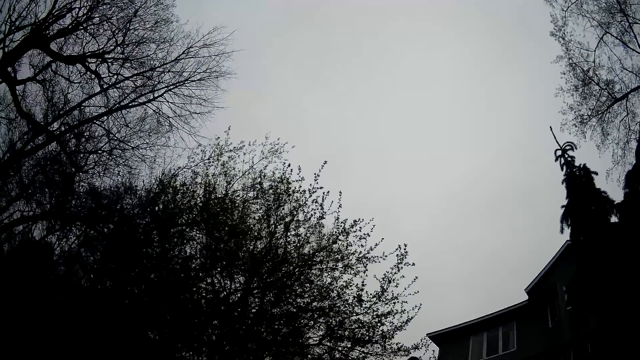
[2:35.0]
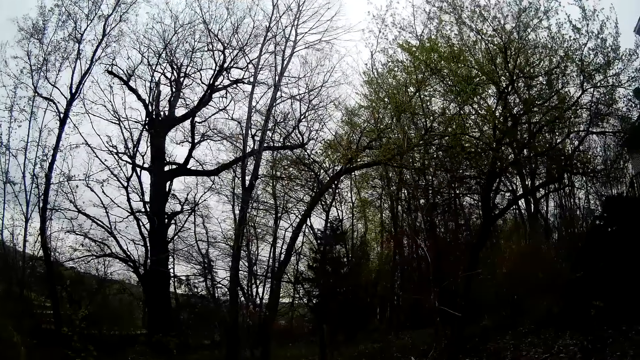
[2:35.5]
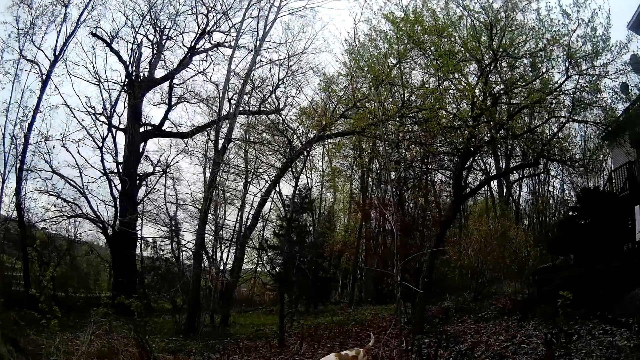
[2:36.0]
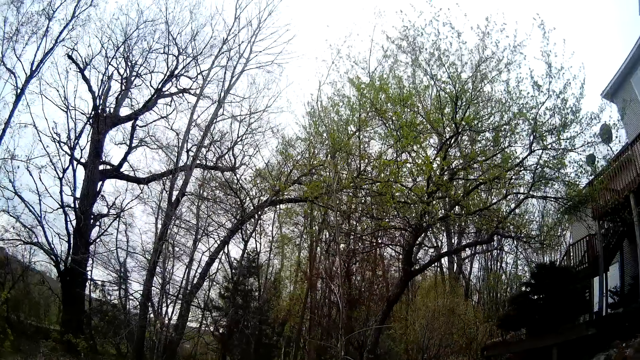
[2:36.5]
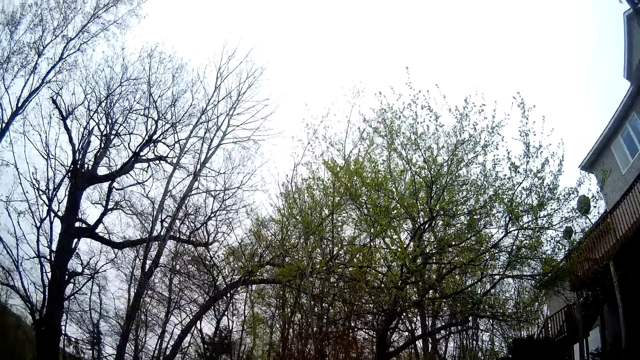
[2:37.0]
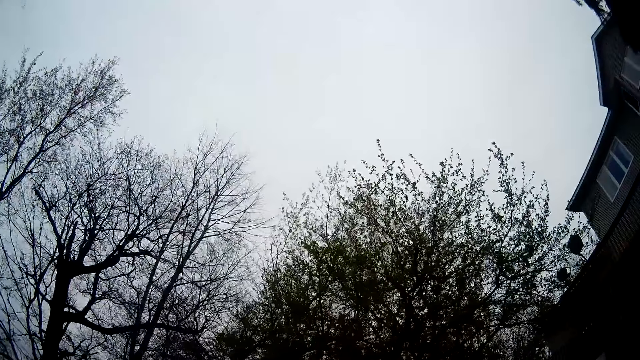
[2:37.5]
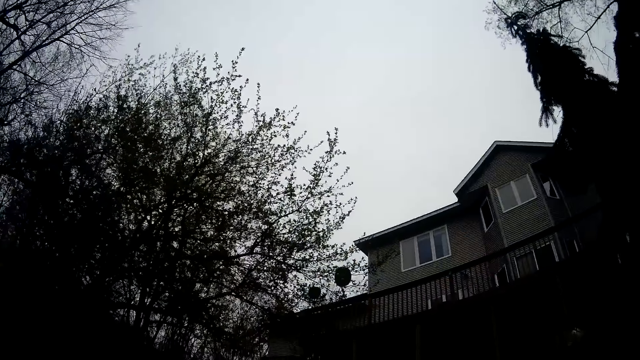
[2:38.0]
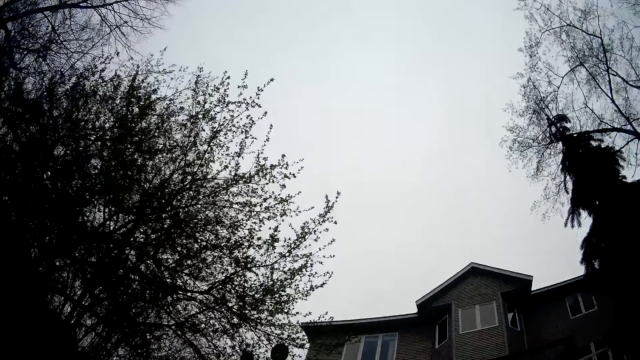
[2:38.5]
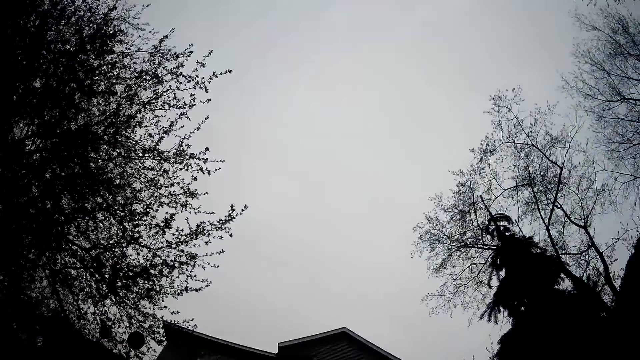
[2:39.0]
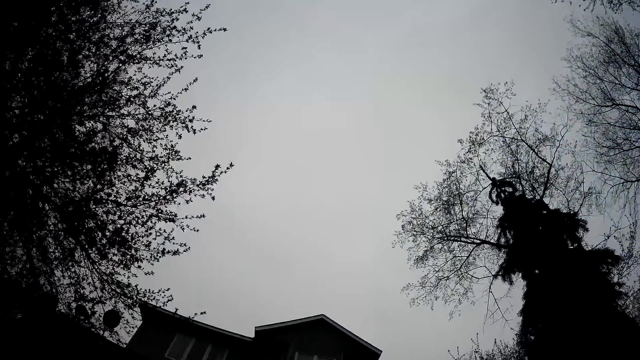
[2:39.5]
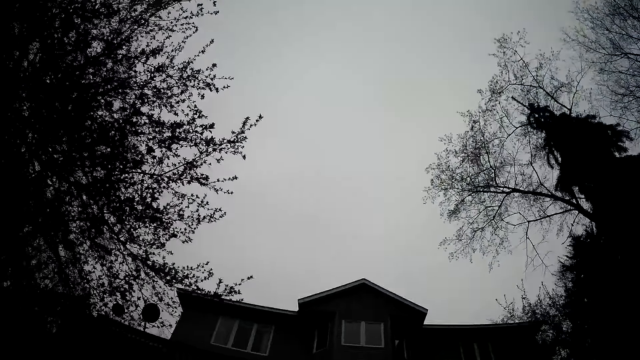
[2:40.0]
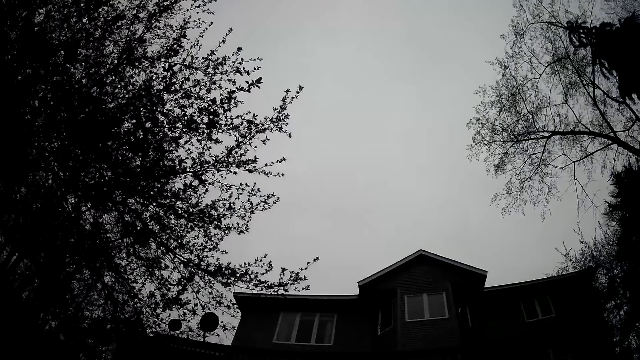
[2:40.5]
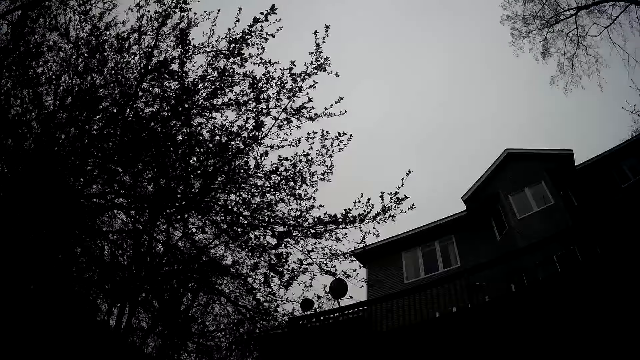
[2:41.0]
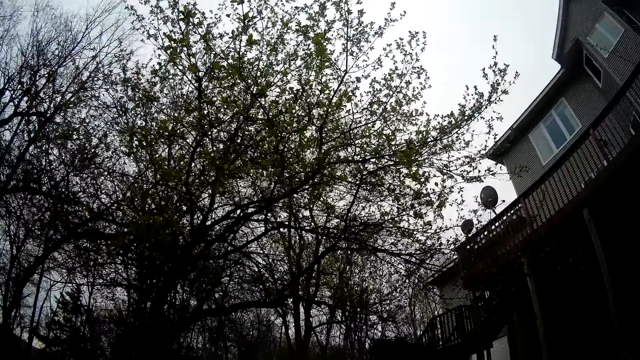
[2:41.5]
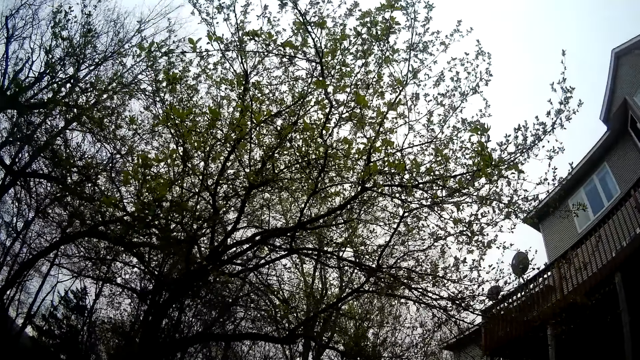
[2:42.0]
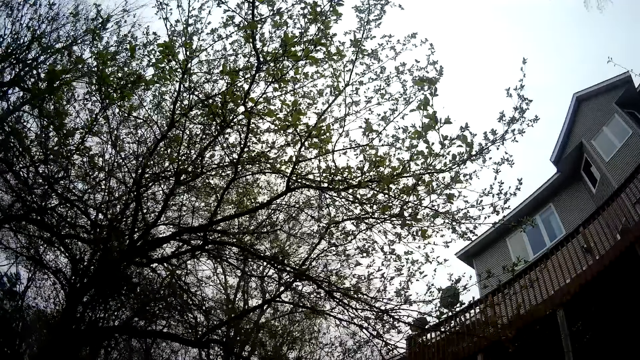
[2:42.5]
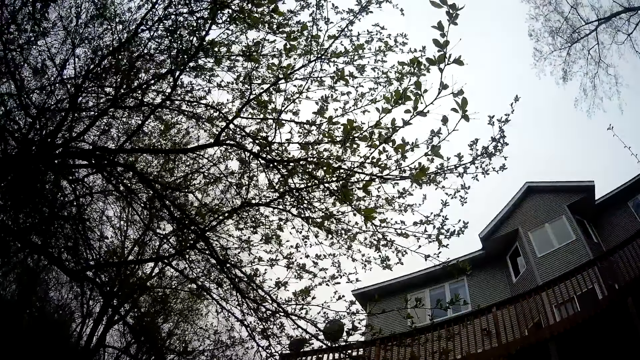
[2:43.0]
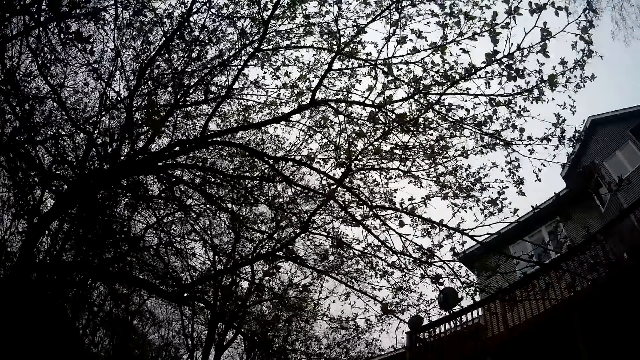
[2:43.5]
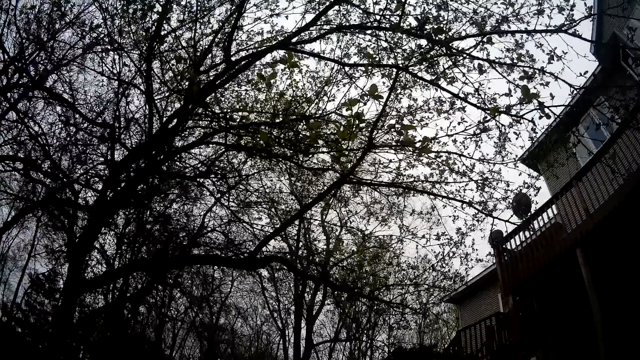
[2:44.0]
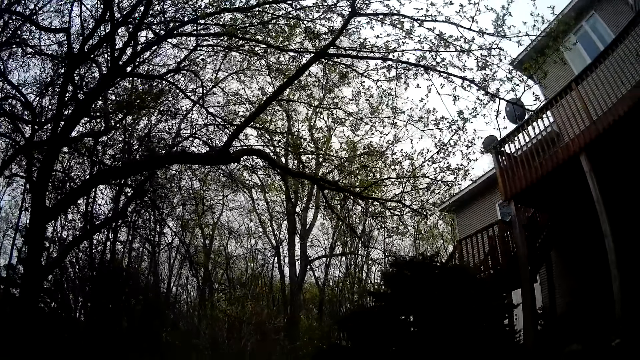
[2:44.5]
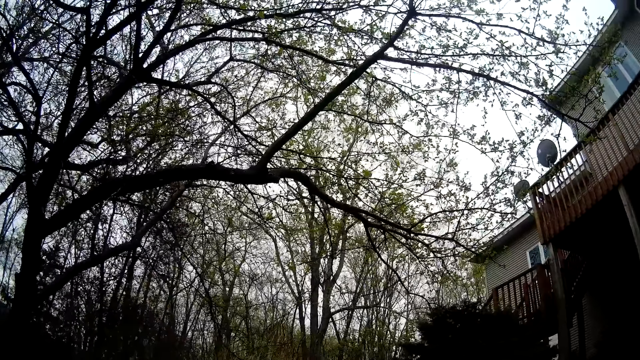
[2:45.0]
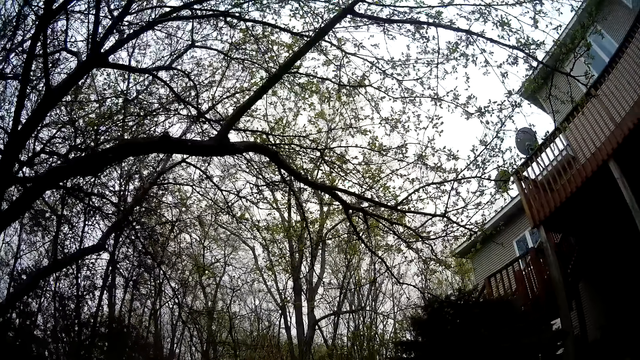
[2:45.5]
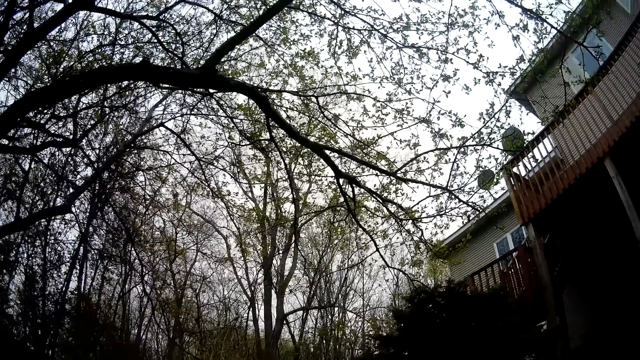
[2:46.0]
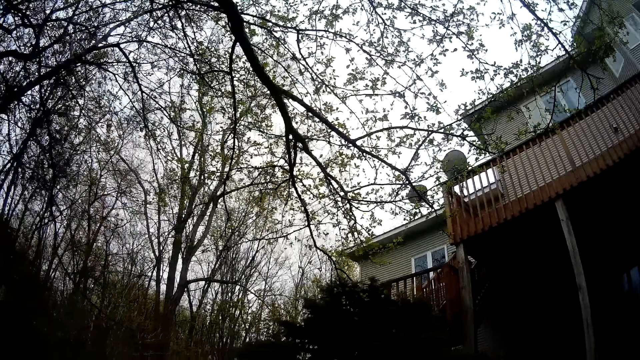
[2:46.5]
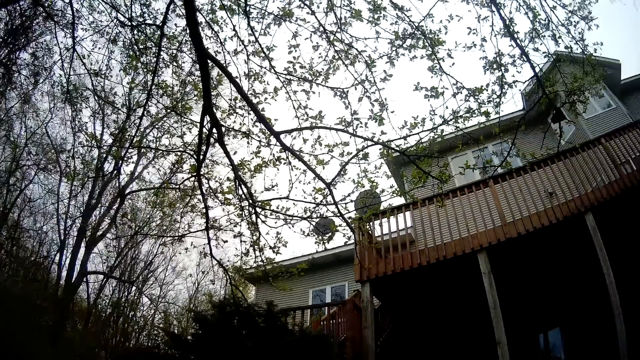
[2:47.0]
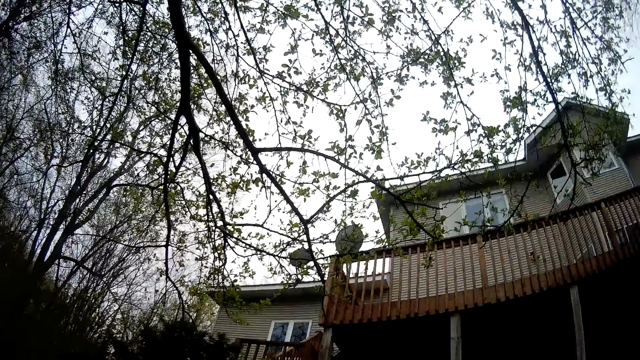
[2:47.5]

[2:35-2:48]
The camera wearer looks around. They walk to the balcony. They look around. They move around.

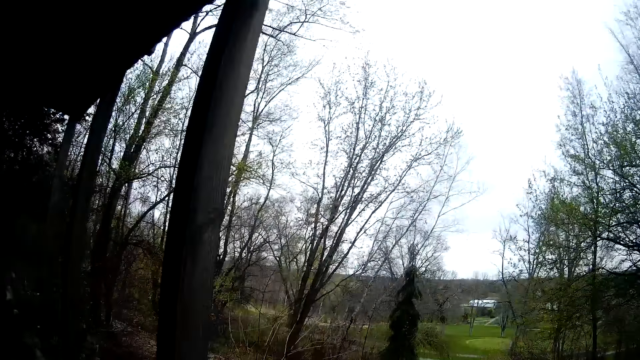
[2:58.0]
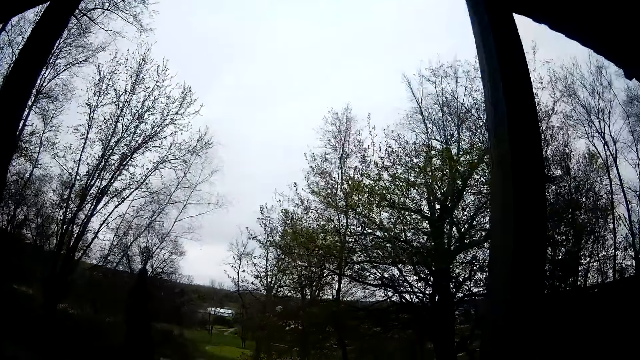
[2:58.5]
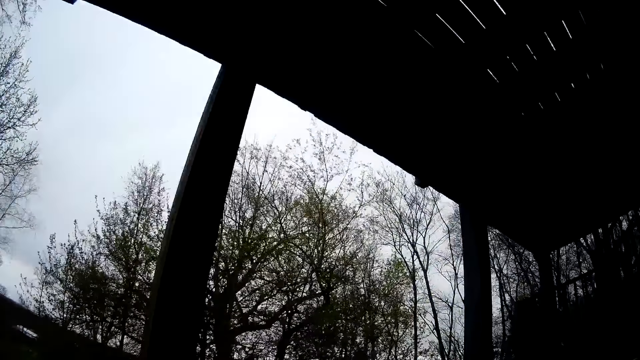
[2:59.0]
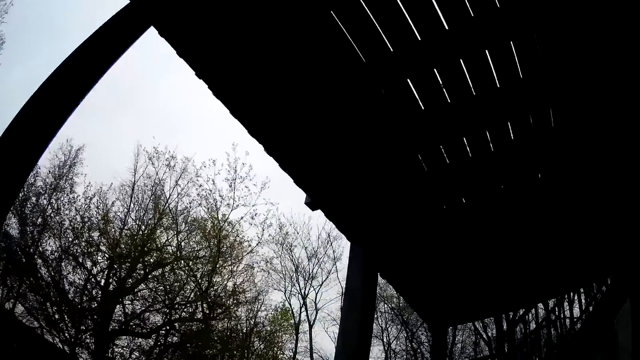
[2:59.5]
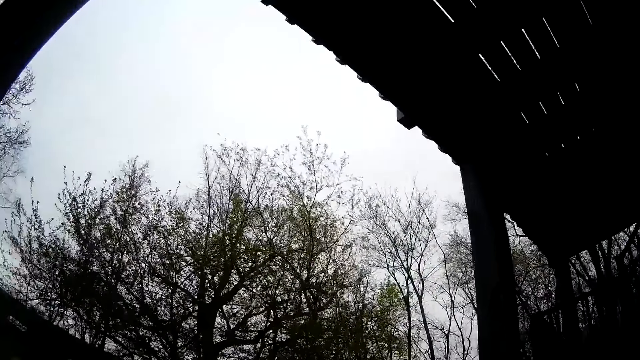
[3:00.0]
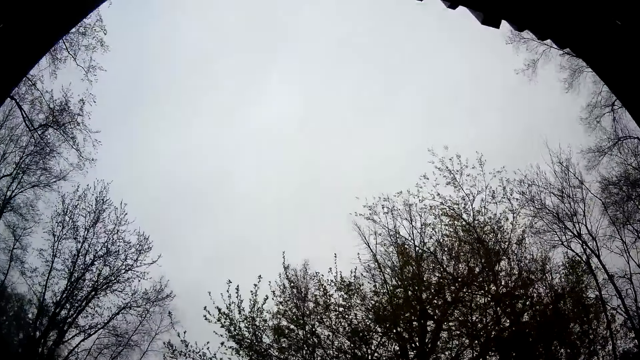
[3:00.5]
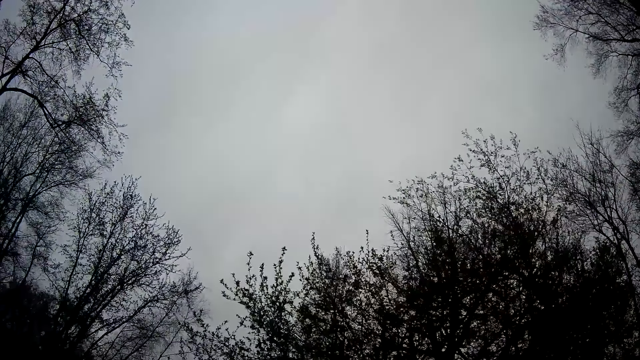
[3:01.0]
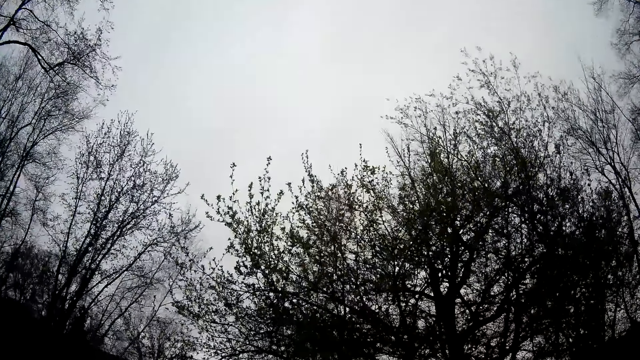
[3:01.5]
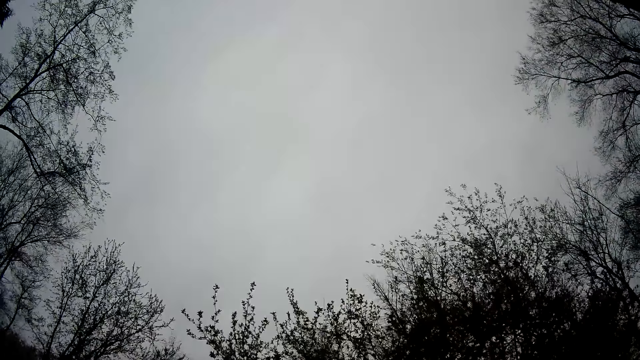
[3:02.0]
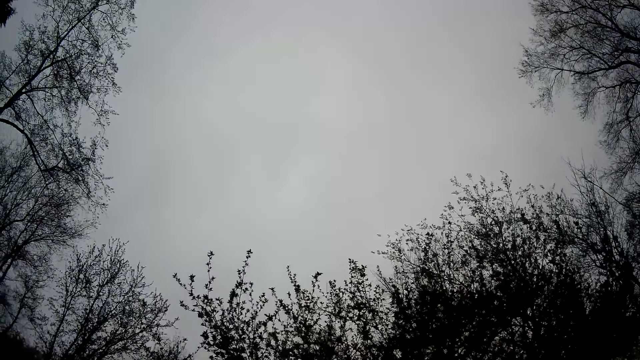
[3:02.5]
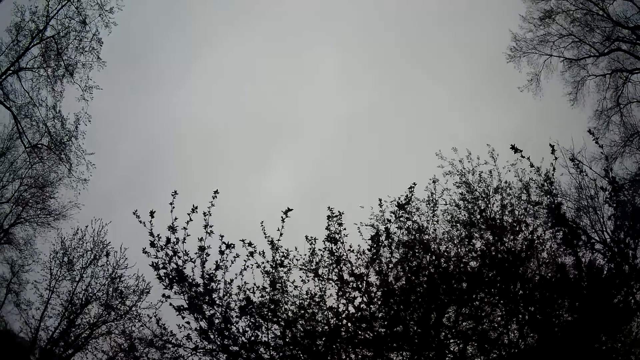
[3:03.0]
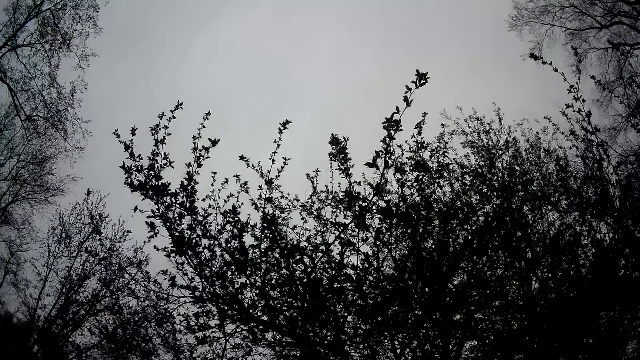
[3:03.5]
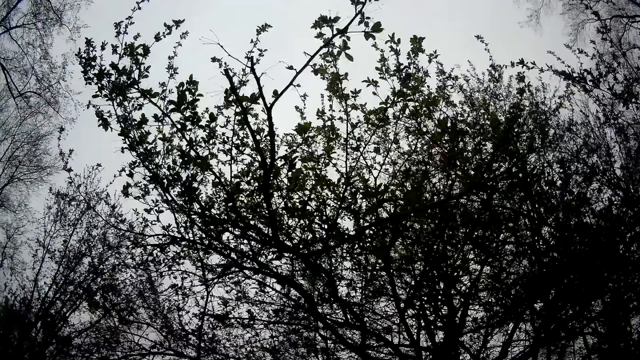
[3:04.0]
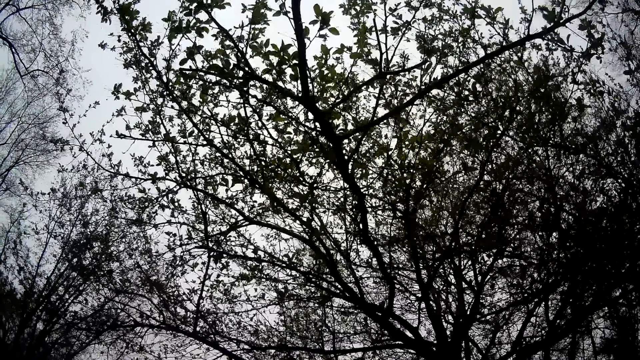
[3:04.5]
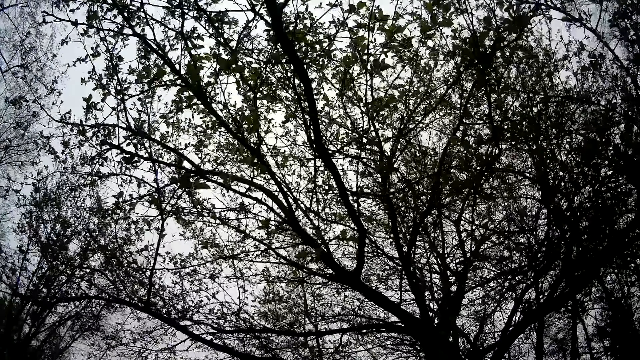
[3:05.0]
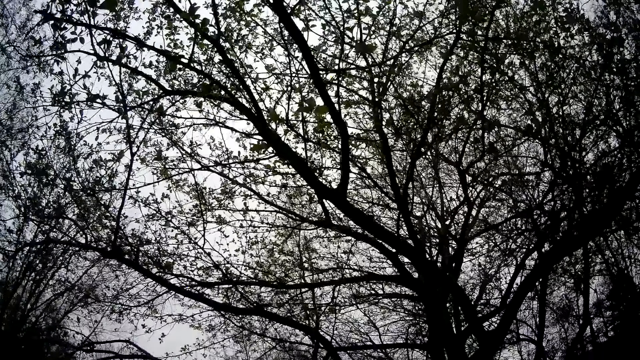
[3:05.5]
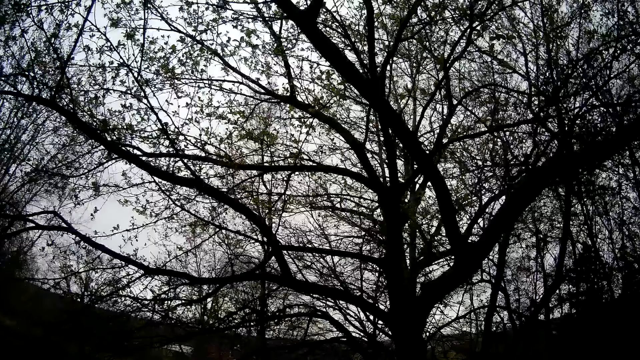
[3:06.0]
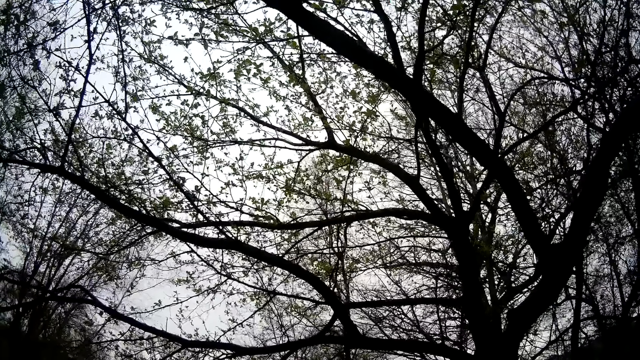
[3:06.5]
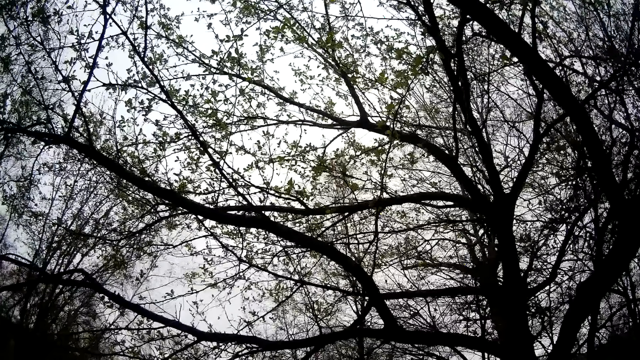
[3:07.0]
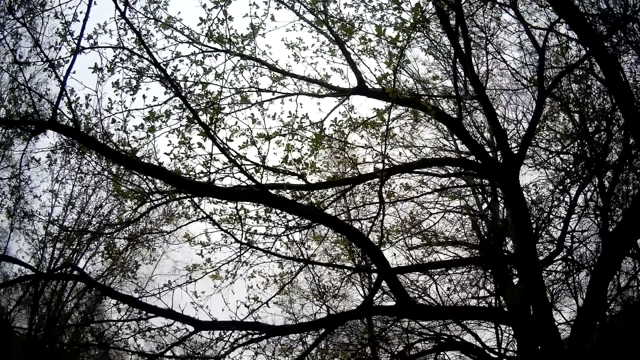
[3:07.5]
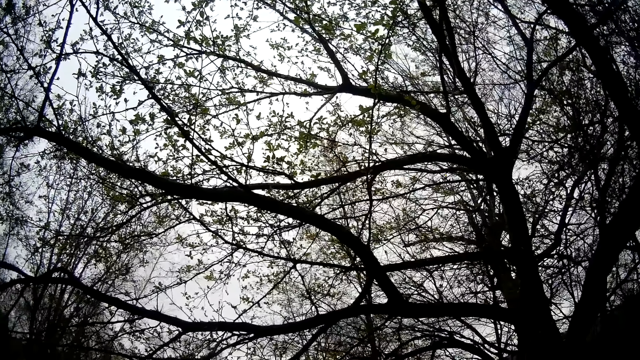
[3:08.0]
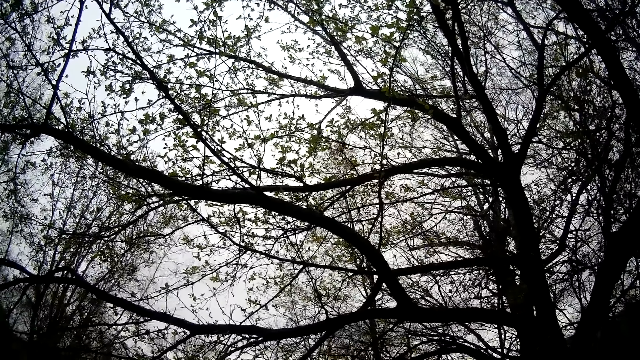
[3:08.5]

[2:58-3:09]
The camera wearer walks to some pile of rocks outside the balcony. They converse with the man.
